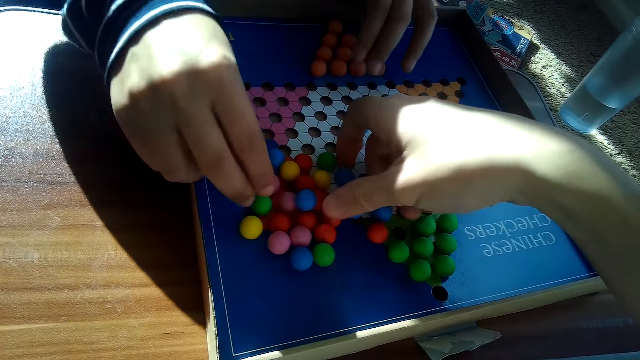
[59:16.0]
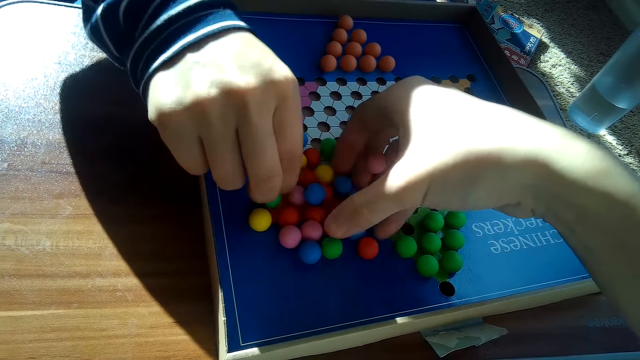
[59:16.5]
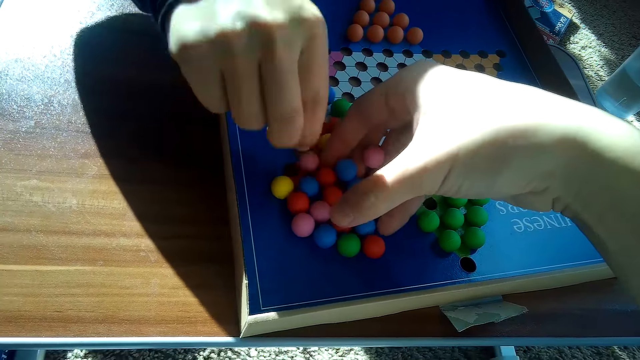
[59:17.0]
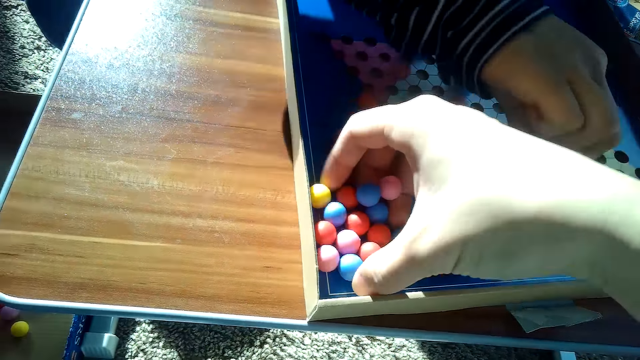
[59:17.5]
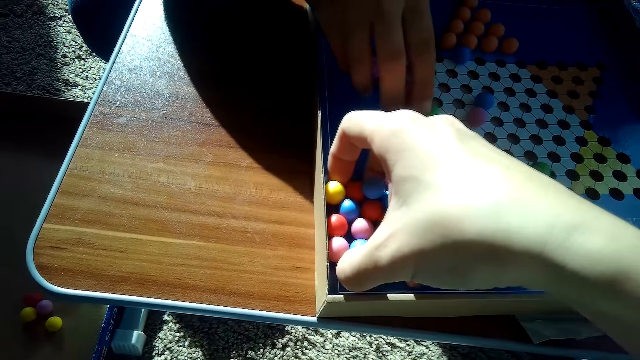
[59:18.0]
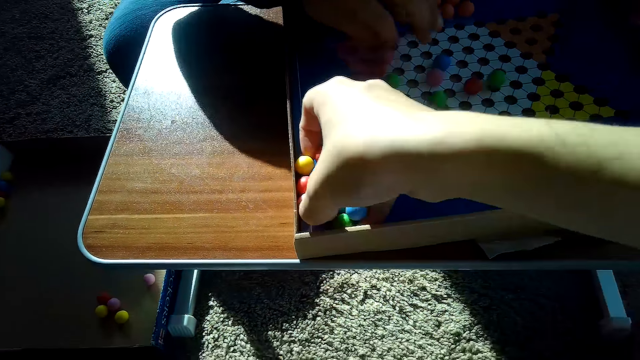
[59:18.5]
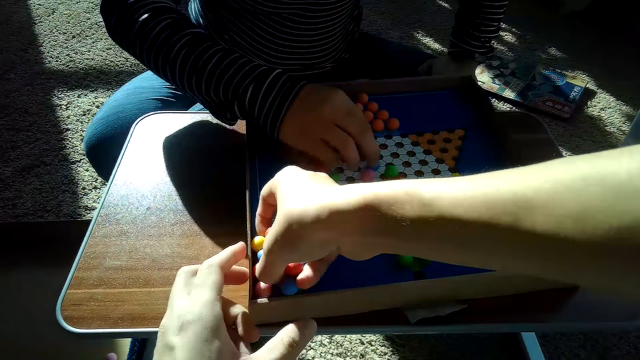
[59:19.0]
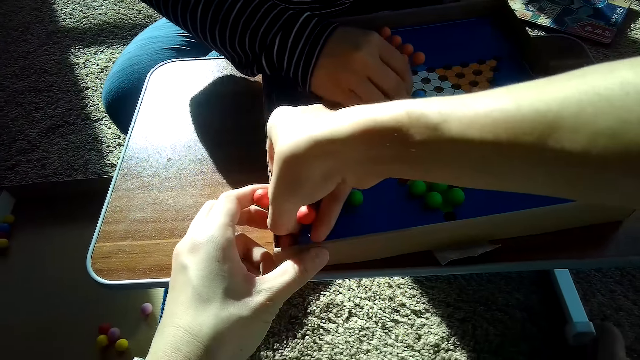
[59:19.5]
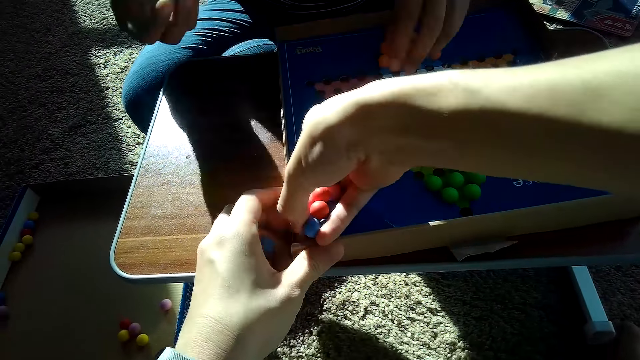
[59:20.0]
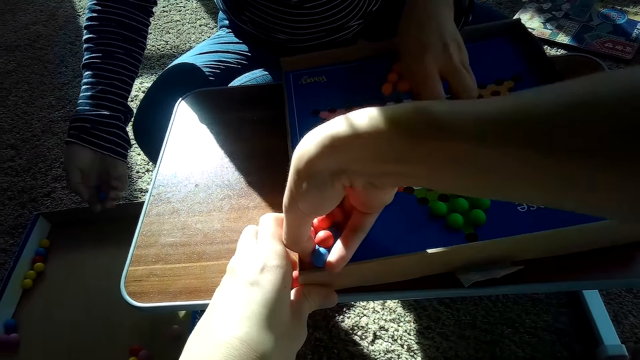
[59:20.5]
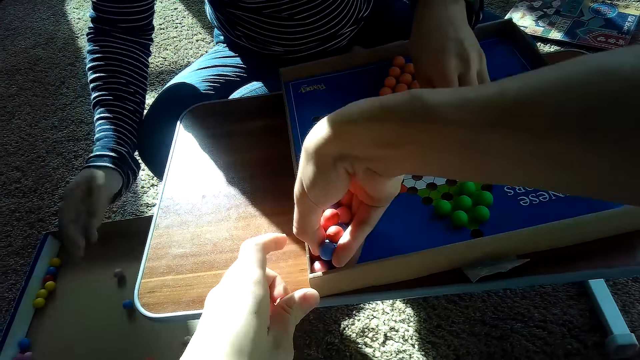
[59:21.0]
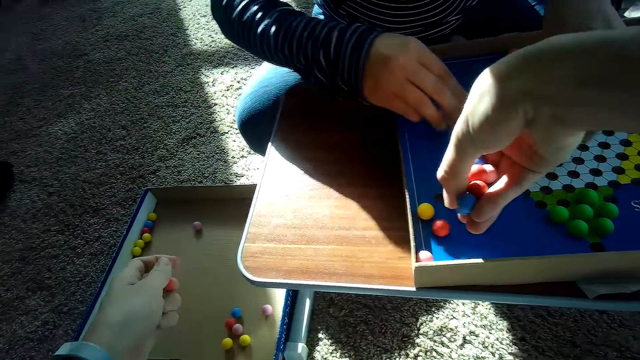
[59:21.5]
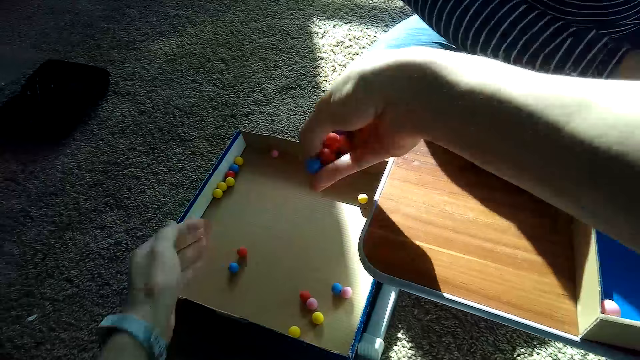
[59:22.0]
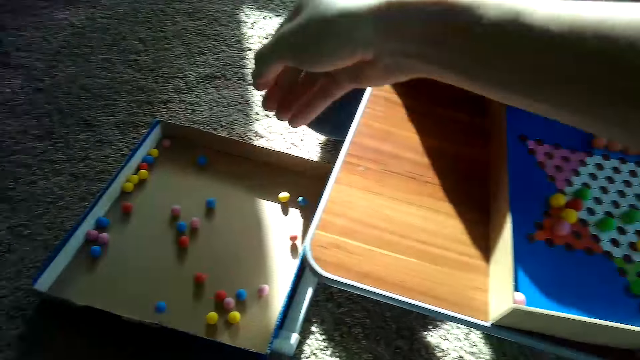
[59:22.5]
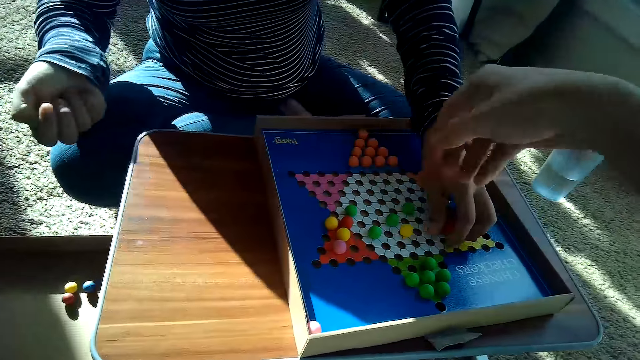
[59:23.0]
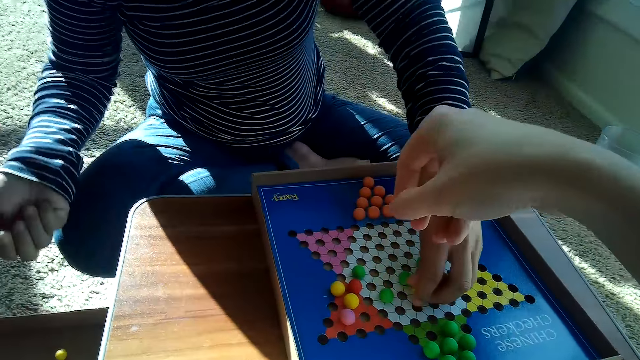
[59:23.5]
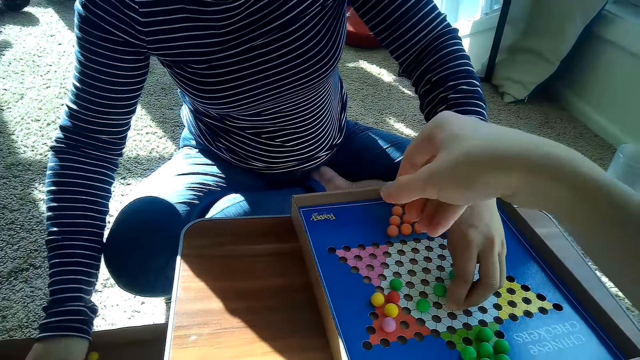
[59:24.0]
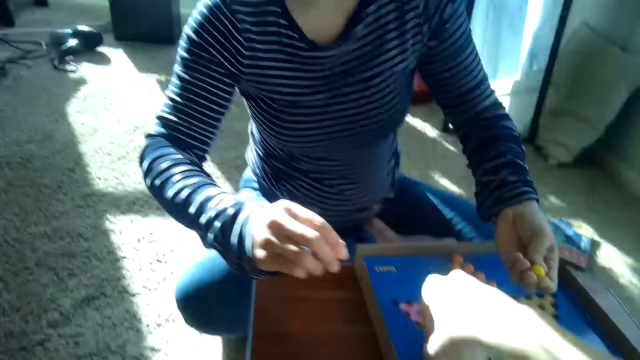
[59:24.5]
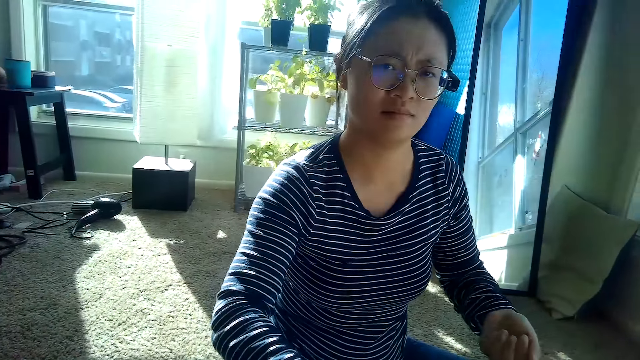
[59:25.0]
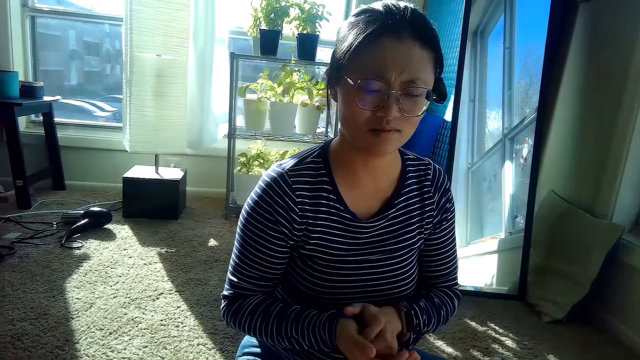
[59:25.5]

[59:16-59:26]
The camera wearer picks marbles. The partner drops some balls in the board game box lid on the floor with her right hand. The camera wearer drops some balls in the board game box lid on the floor with both hands. The partner picks a marble and drops some balls in the board game box lid on the floor with her right hand.

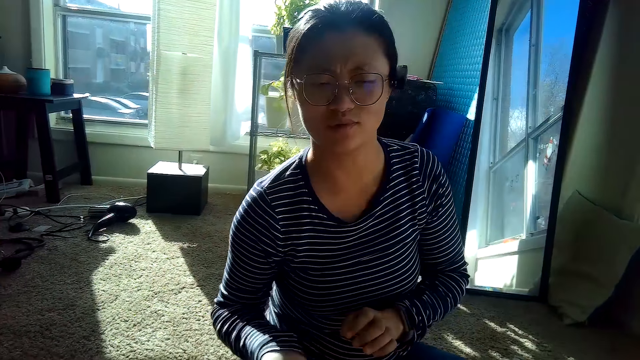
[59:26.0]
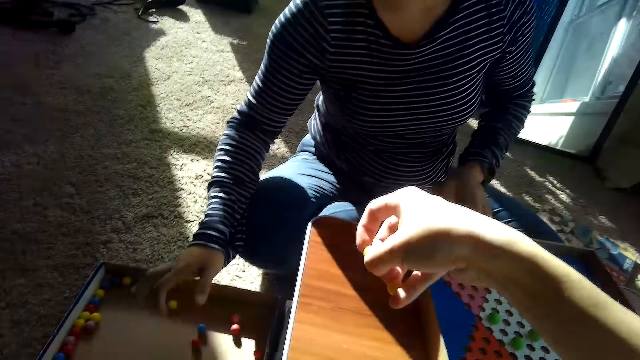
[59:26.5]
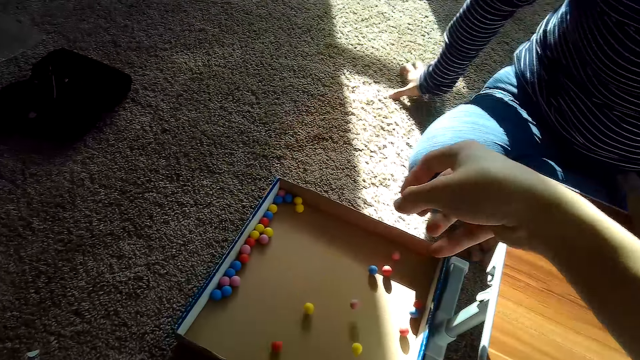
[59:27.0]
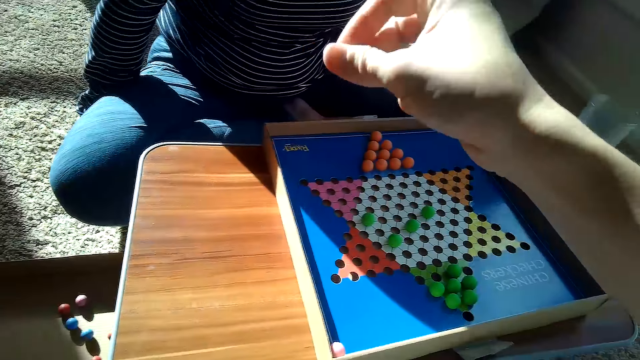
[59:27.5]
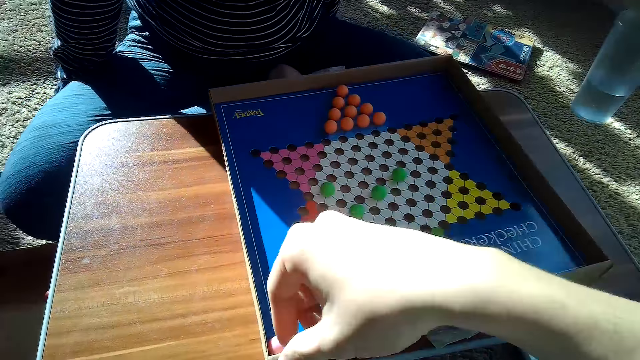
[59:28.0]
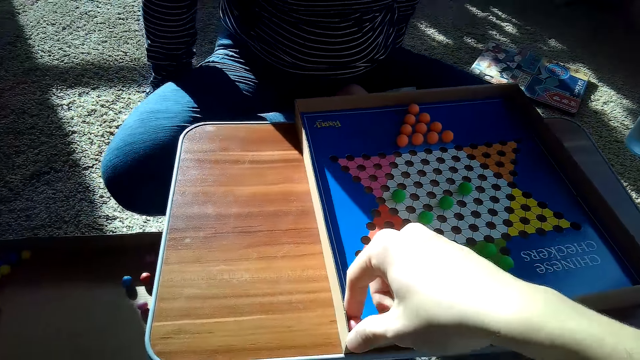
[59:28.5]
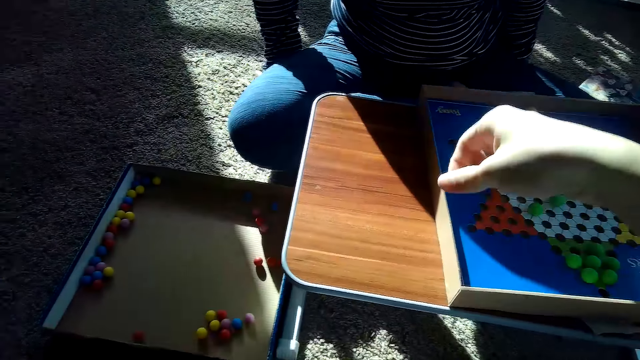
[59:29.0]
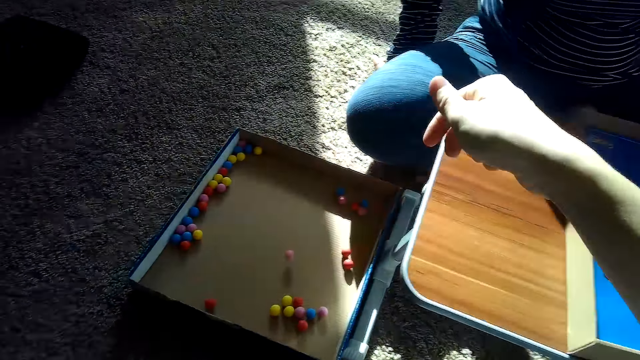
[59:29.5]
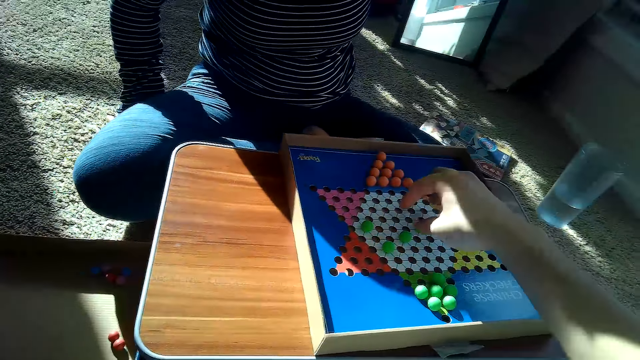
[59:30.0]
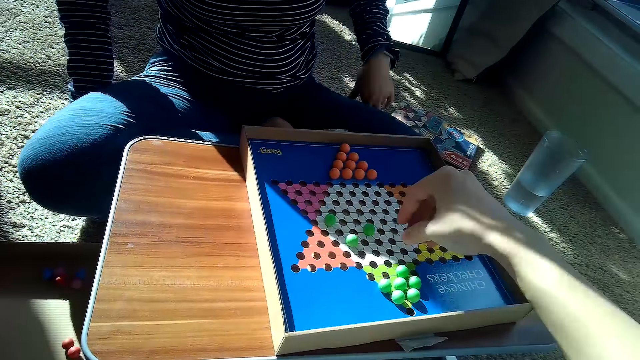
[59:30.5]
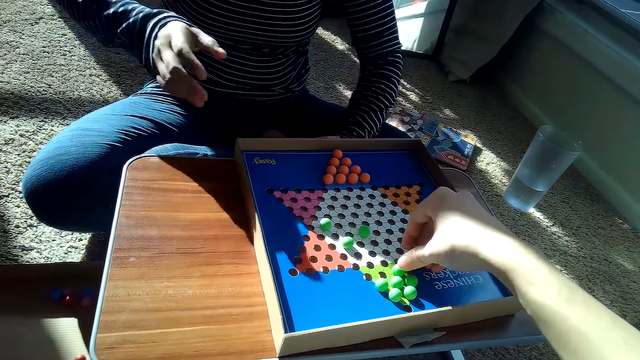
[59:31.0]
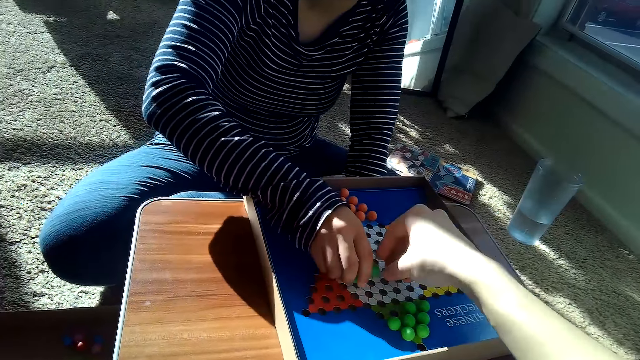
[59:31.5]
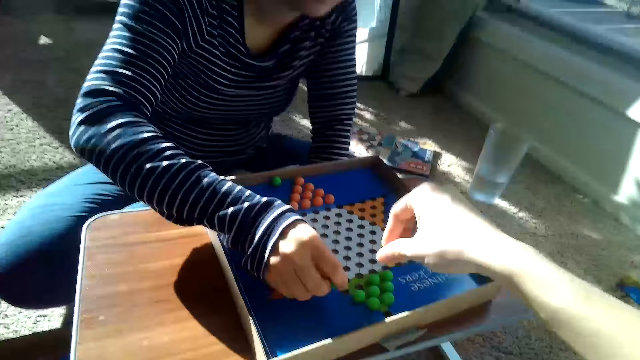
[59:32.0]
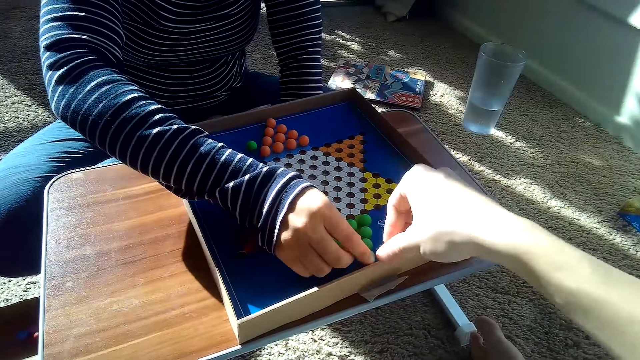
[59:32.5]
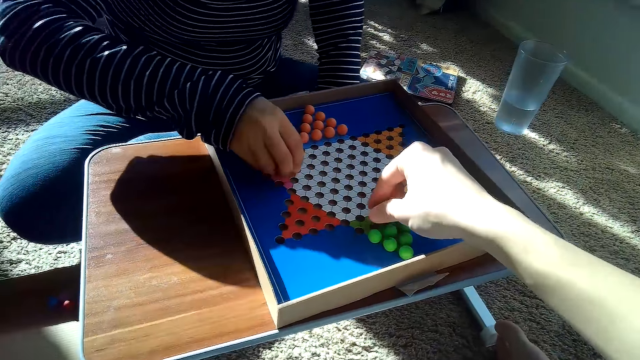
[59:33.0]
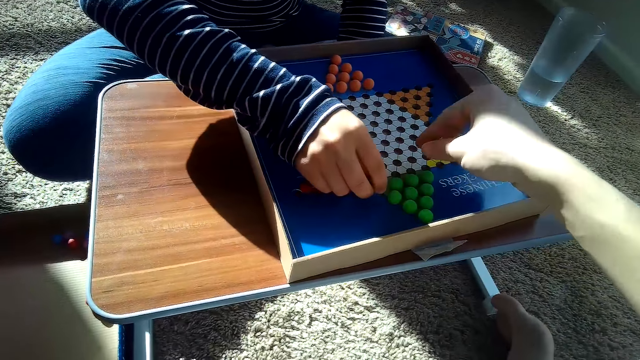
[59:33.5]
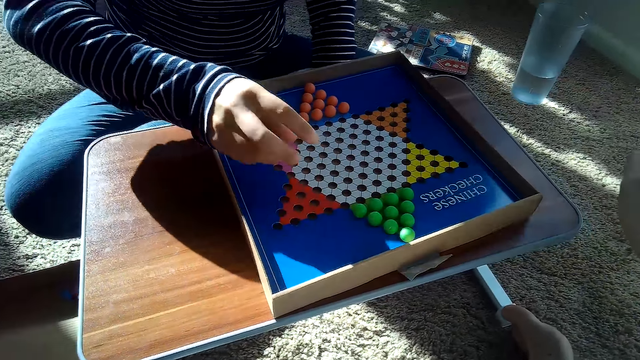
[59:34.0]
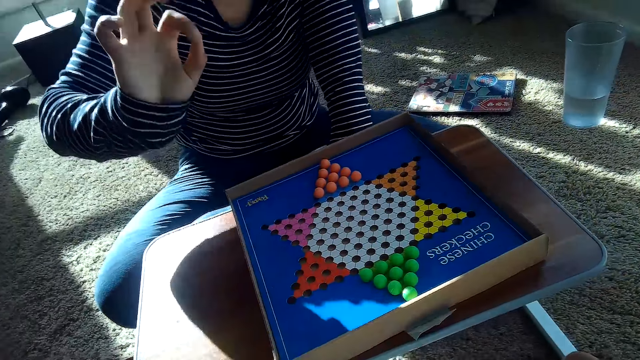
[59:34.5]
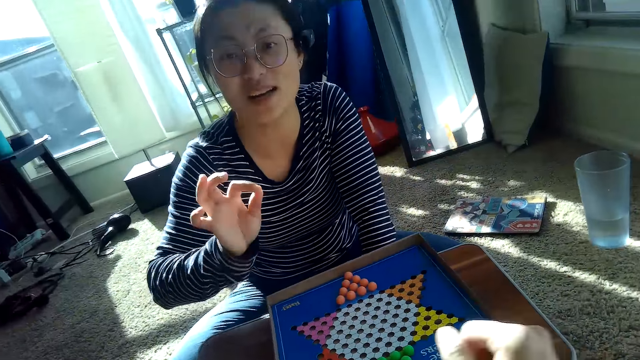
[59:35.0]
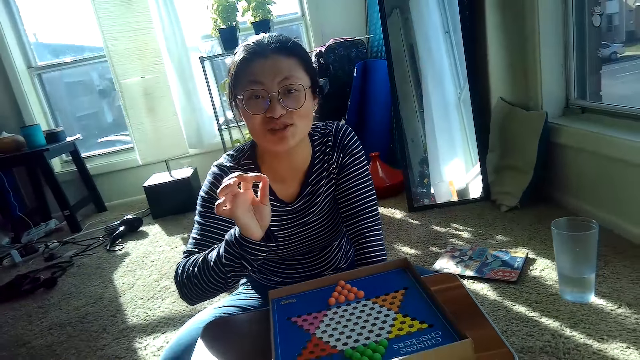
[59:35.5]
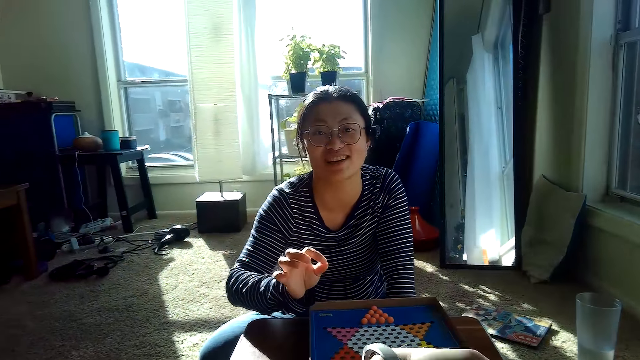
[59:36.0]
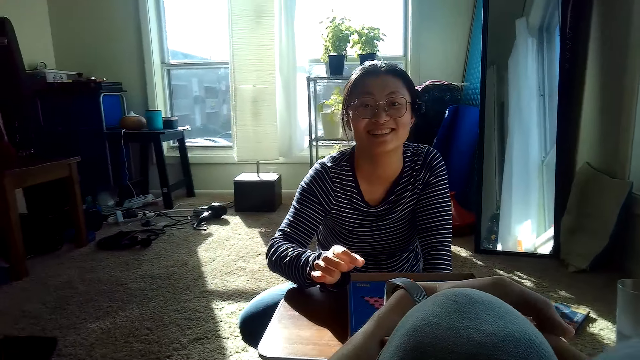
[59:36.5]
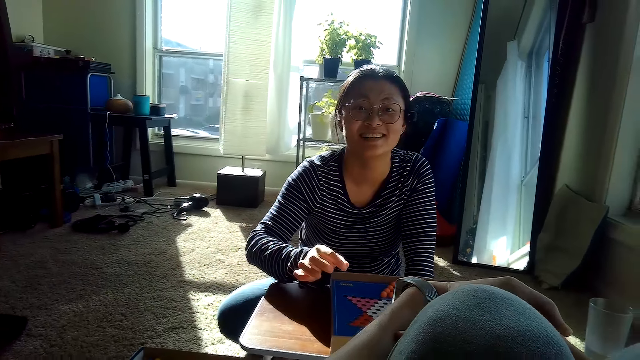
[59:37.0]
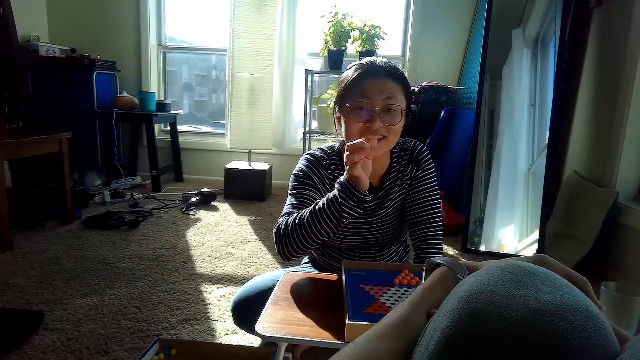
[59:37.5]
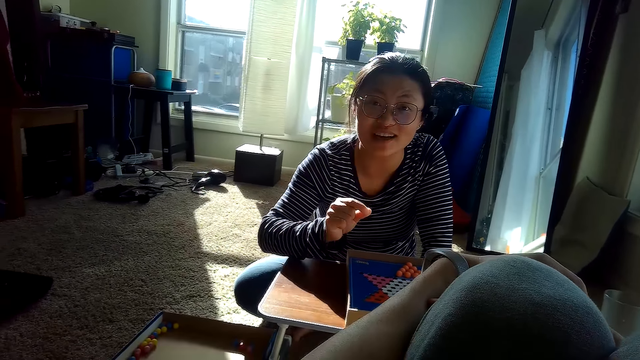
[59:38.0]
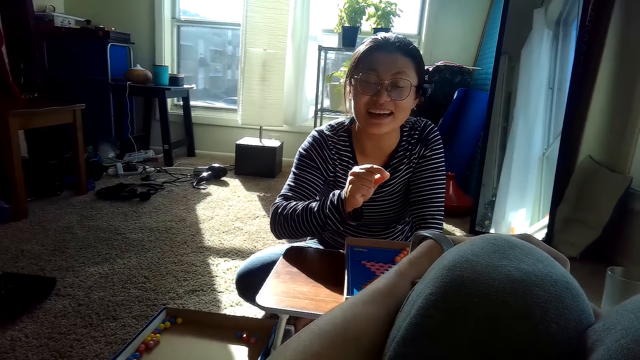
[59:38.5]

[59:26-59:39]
The camera wearer drops some balls in the board game box lid on the floor with his right hand. He picks a marble and drops the marble in a box. He arranges the balls in the board game box of the Chinese checkers with his right hand. The partner arranges the balls in the board game box of the Chinese checkers with her right hand. She raises her right hand and demonstrates with a hand. The partner interacts with the camera wearer.
